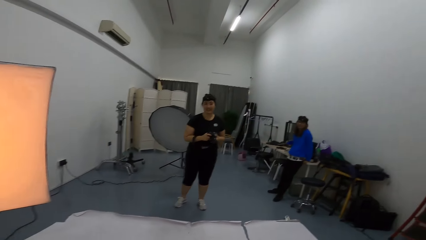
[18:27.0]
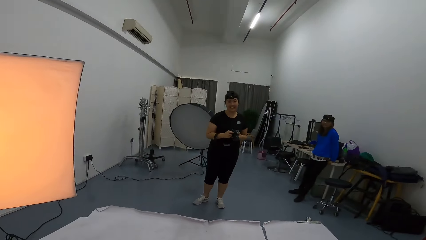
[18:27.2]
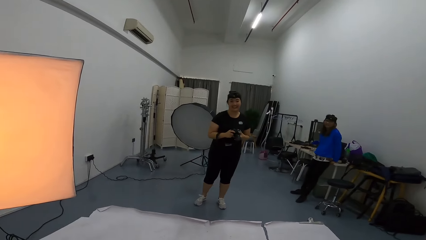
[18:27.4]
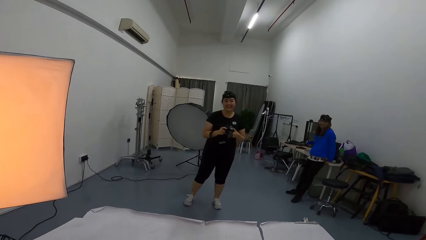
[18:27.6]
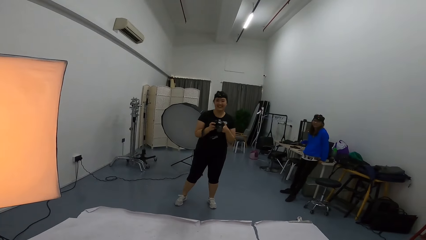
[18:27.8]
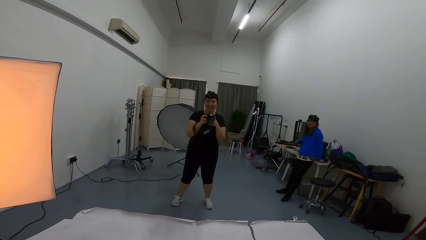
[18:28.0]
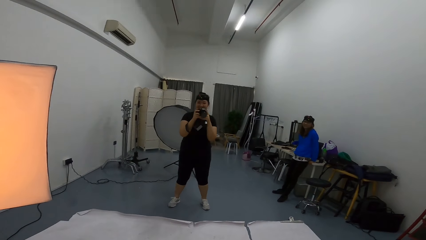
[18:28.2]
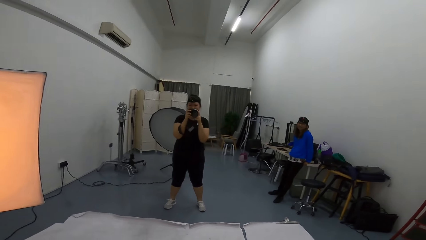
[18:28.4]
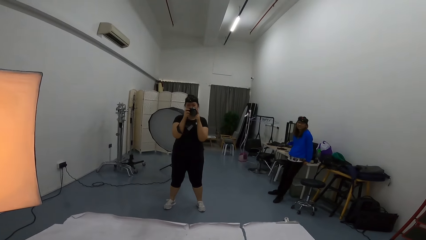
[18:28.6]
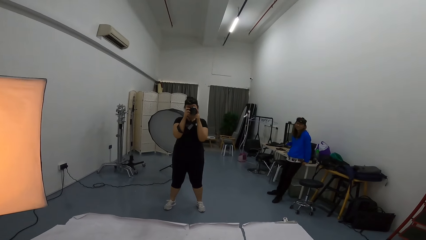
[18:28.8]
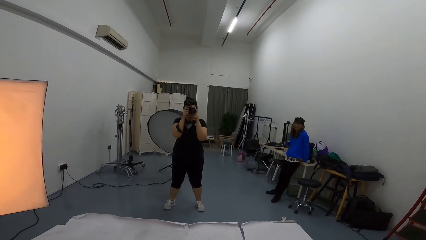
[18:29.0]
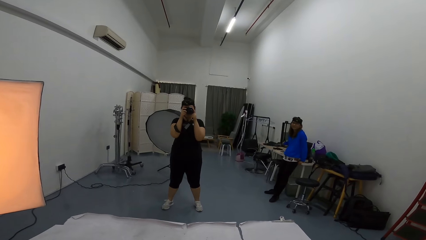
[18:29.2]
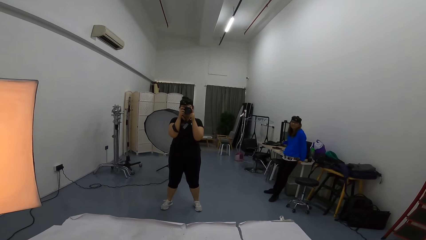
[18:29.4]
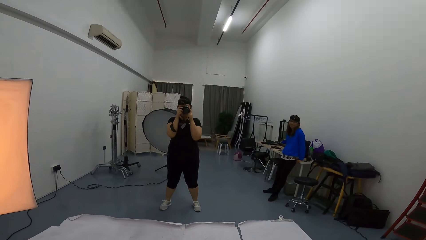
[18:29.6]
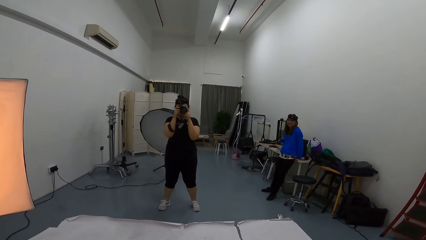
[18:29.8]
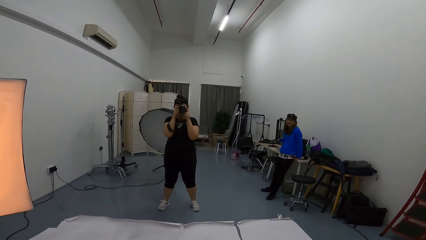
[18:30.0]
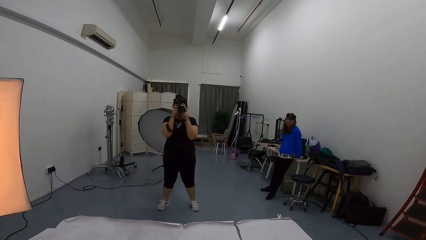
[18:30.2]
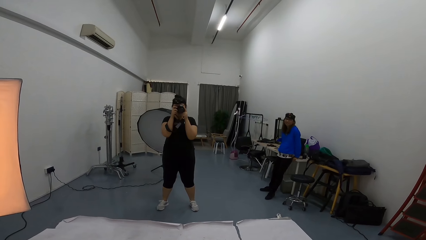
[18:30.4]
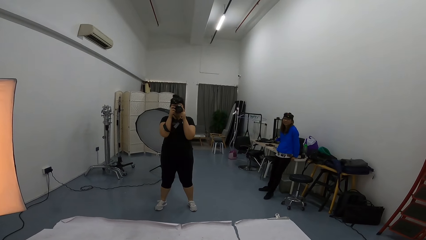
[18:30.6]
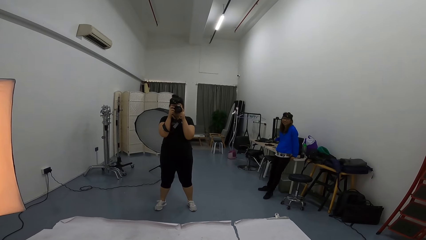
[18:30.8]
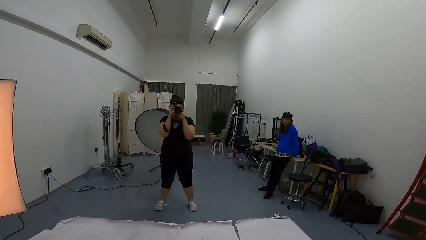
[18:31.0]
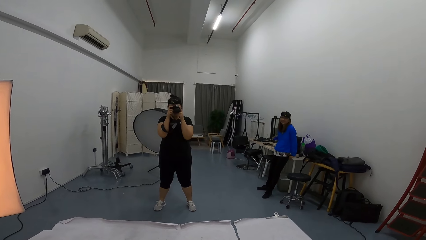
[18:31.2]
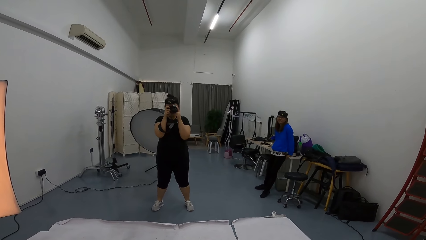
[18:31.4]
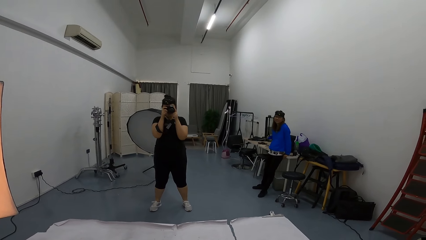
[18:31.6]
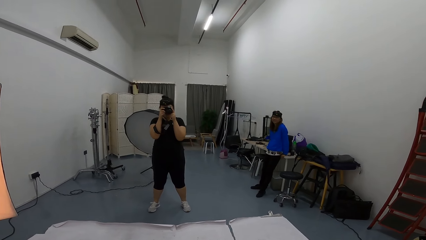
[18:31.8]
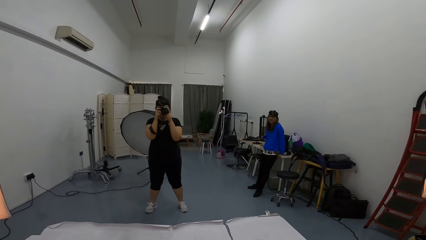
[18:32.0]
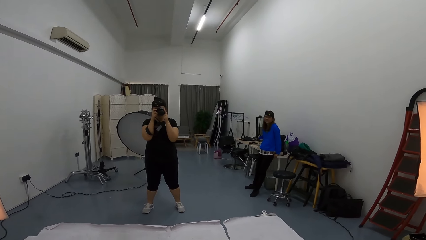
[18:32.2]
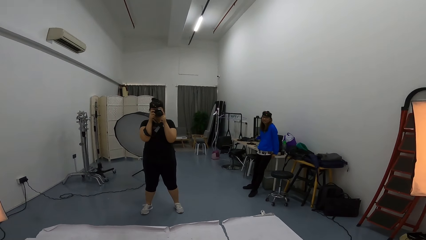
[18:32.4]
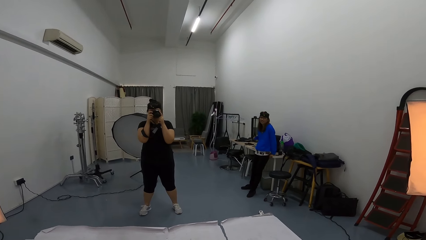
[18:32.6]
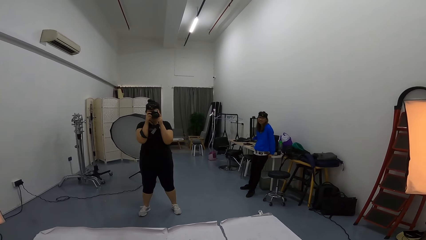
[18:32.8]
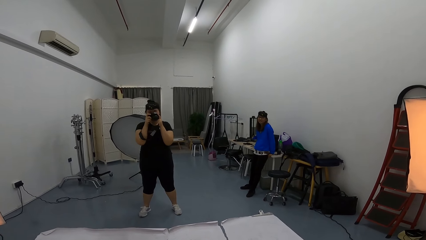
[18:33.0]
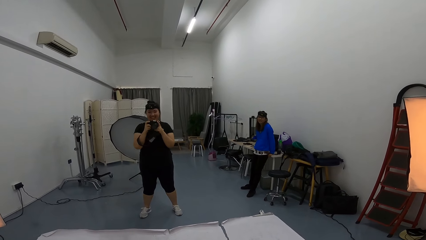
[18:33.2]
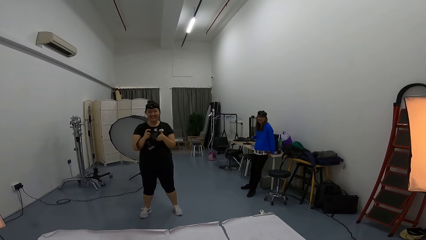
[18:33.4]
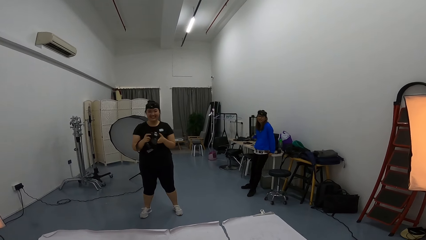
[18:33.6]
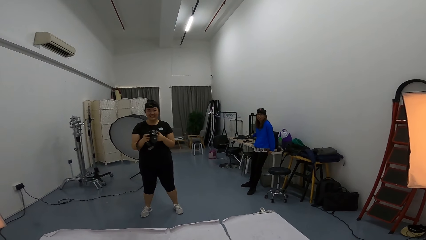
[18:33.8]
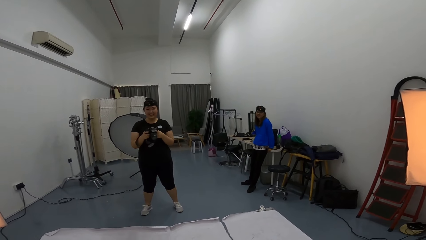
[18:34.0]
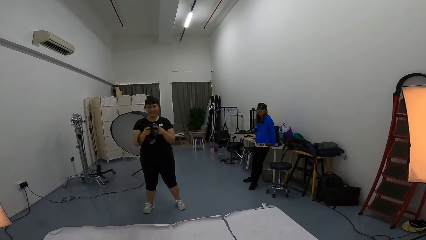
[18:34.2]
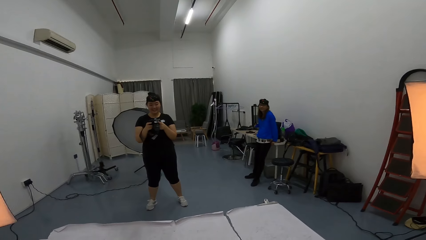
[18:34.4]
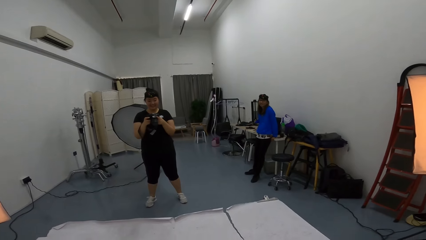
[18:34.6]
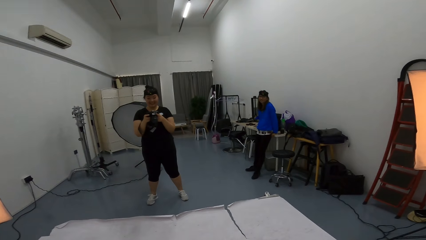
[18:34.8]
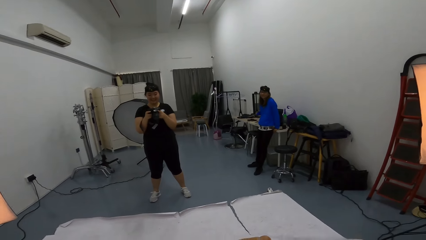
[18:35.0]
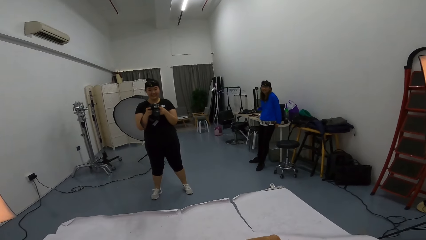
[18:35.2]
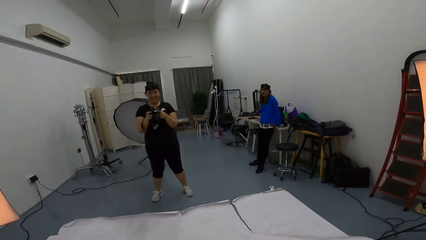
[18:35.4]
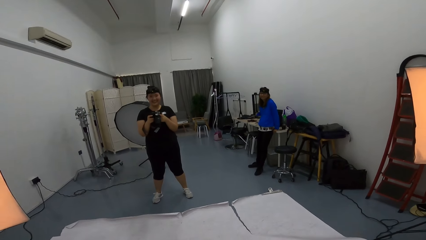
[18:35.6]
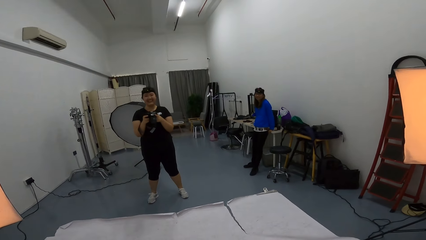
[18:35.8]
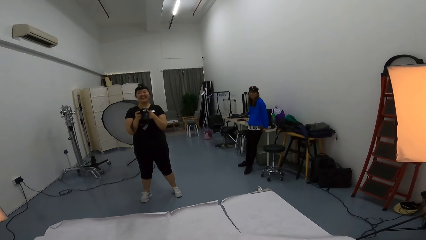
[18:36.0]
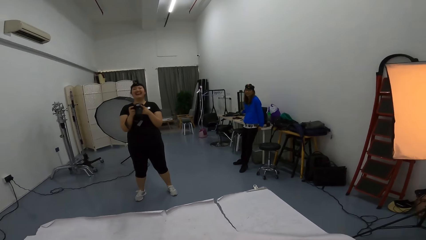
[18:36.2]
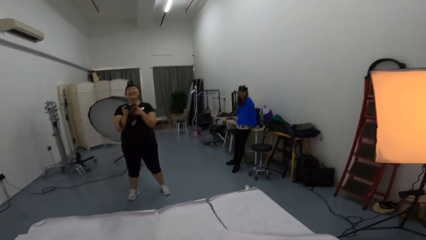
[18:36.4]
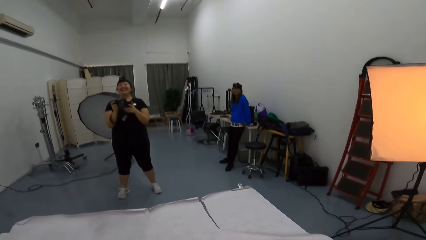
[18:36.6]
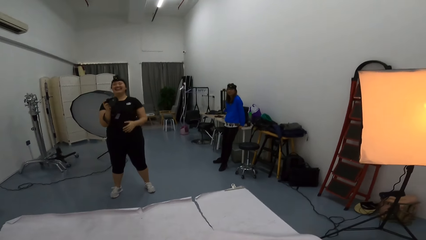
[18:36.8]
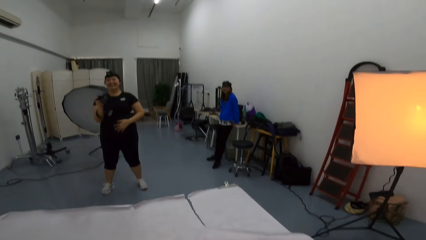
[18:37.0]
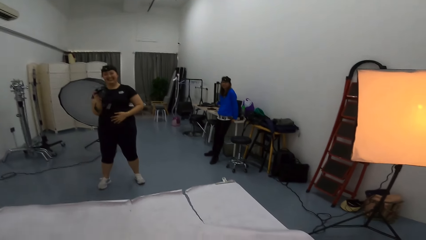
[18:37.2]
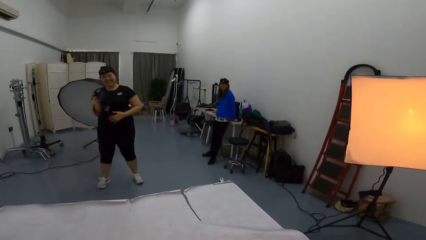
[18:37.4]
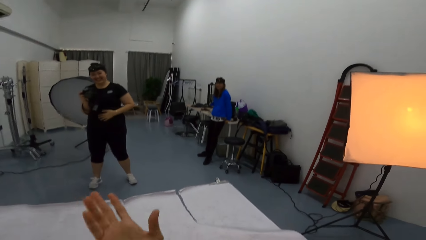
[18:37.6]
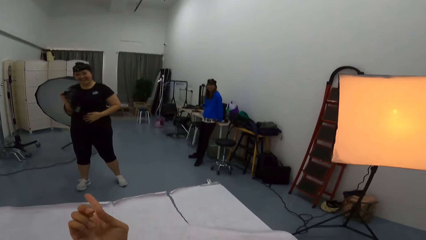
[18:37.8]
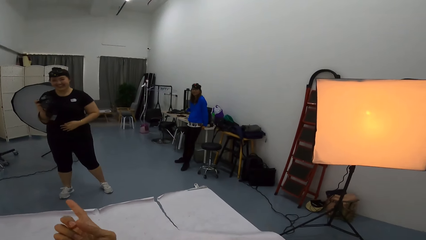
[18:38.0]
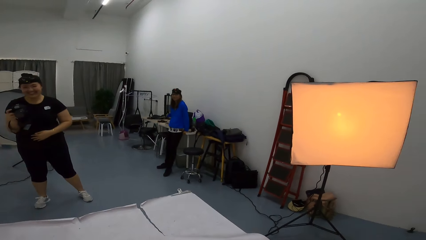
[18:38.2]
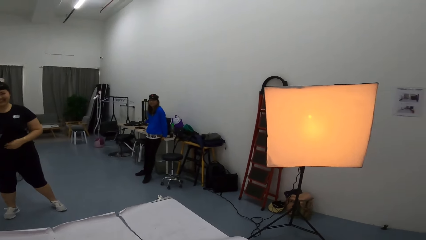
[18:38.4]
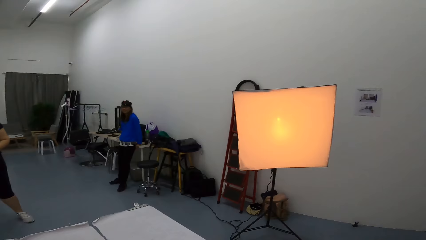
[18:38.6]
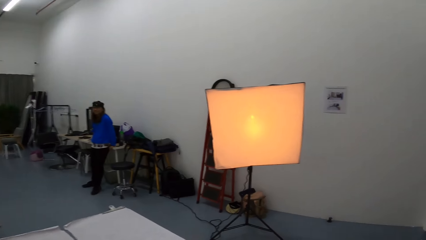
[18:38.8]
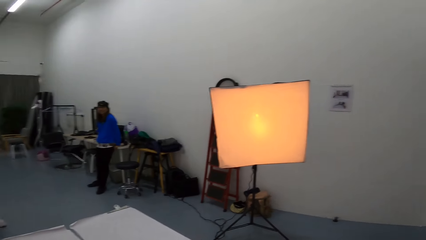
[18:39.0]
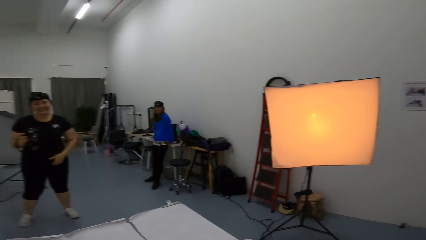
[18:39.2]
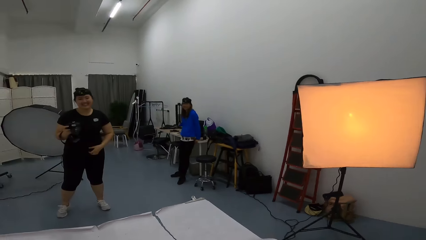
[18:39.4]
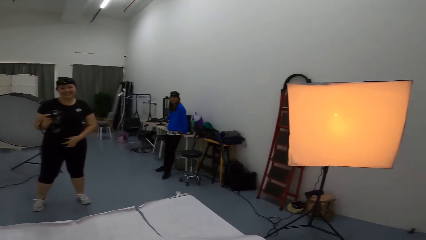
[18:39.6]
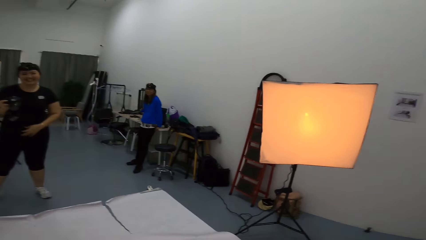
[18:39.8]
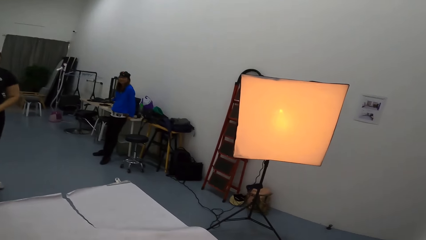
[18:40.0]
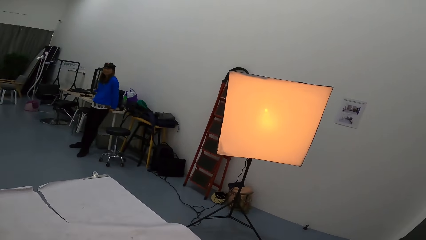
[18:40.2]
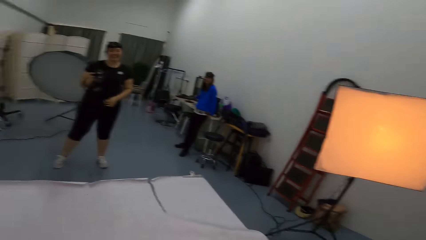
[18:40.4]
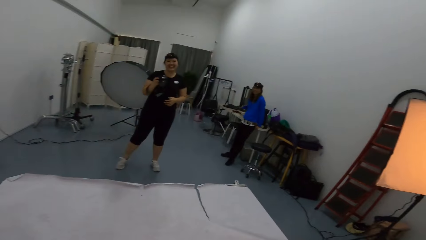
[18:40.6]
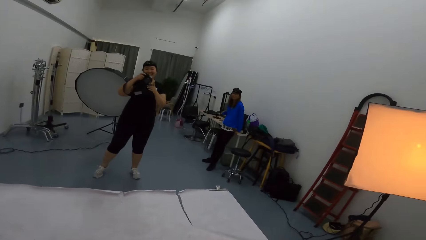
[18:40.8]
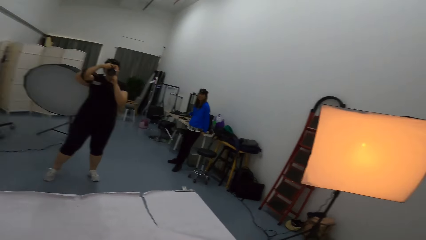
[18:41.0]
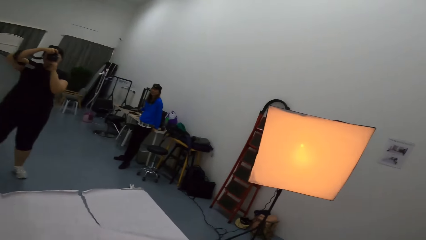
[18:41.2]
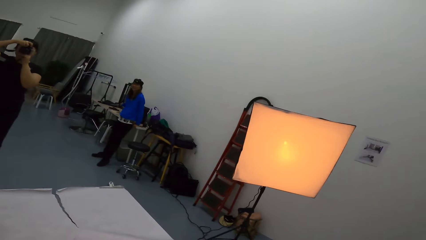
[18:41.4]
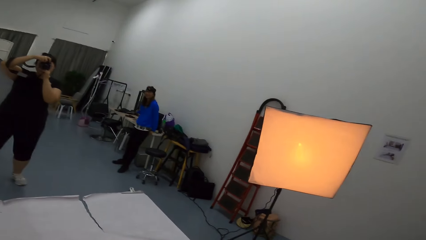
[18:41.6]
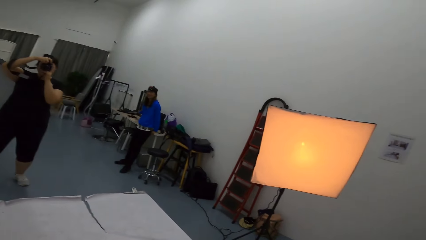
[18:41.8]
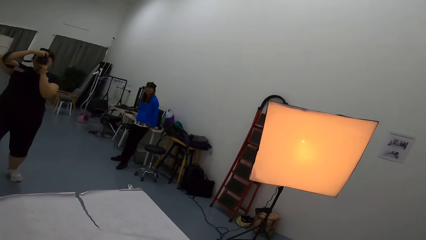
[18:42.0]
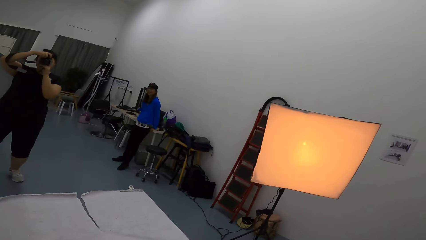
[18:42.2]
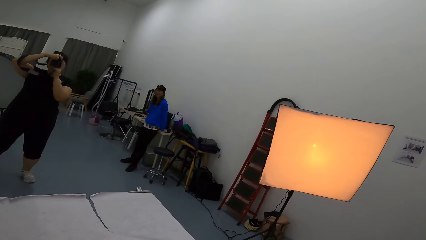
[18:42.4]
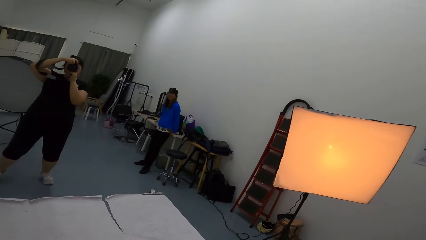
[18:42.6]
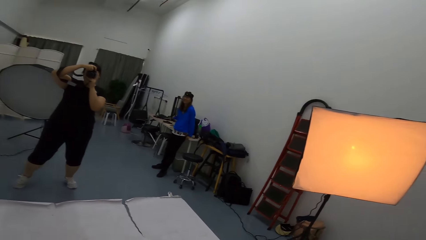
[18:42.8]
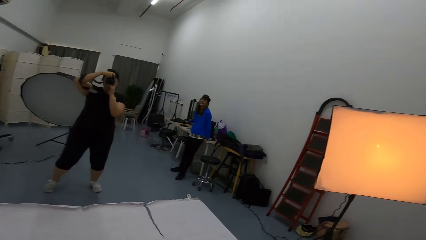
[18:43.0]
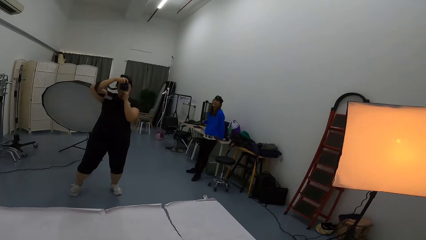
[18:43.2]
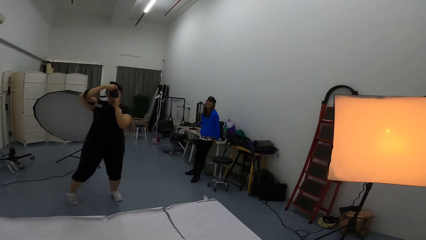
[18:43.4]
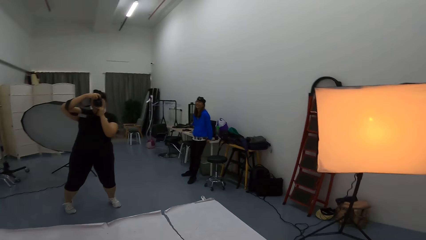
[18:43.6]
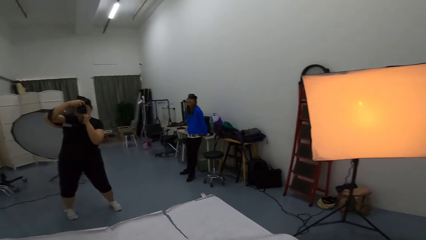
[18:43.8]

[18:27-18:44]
A person takes photos using a camera. The person focuses the camera on the camera wearer. The camera wearer looks around. They stop taking photos.
